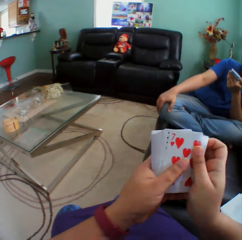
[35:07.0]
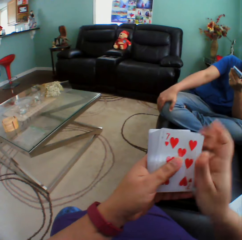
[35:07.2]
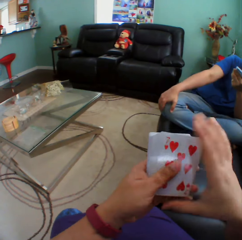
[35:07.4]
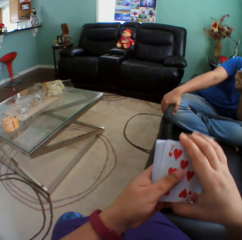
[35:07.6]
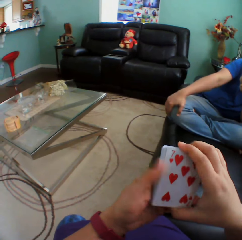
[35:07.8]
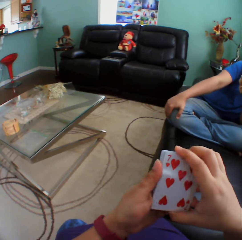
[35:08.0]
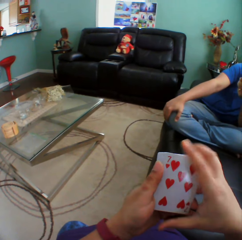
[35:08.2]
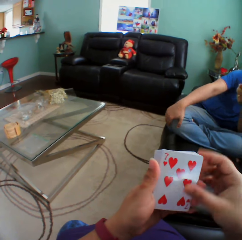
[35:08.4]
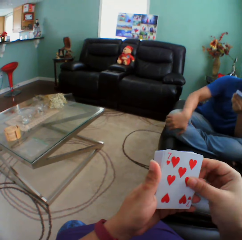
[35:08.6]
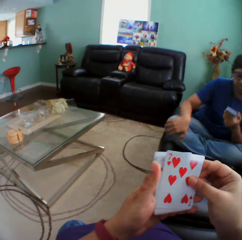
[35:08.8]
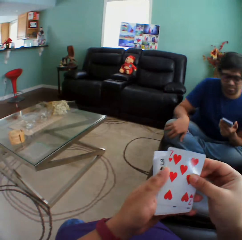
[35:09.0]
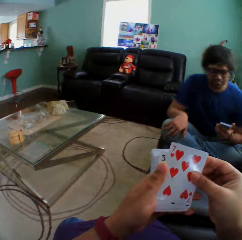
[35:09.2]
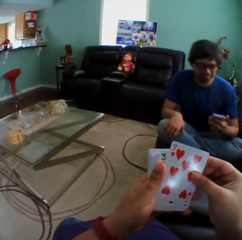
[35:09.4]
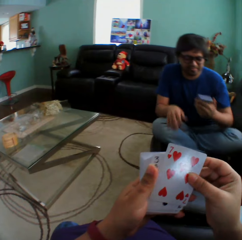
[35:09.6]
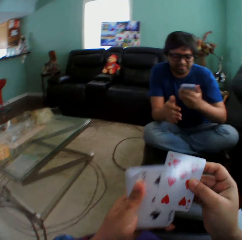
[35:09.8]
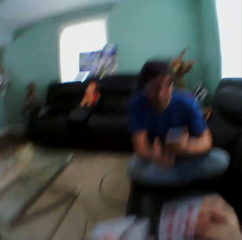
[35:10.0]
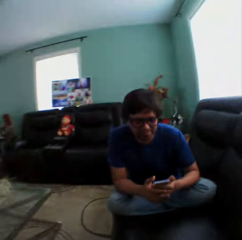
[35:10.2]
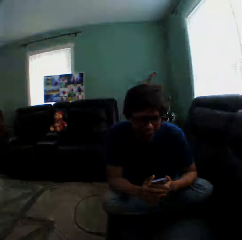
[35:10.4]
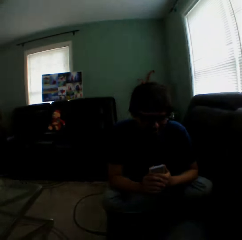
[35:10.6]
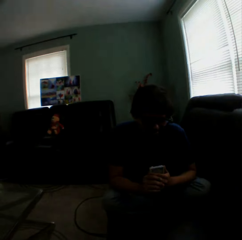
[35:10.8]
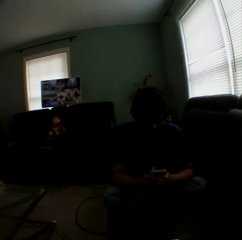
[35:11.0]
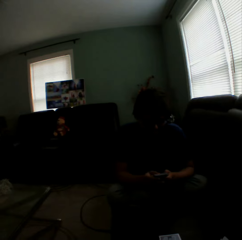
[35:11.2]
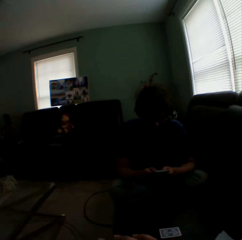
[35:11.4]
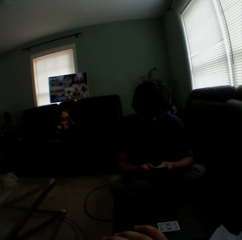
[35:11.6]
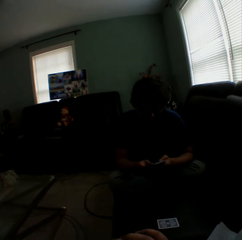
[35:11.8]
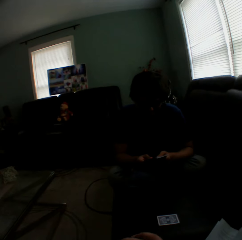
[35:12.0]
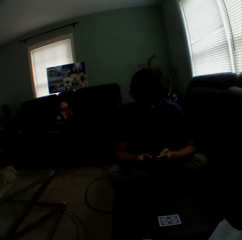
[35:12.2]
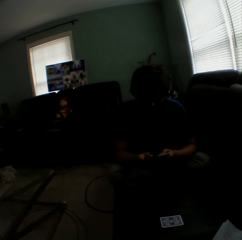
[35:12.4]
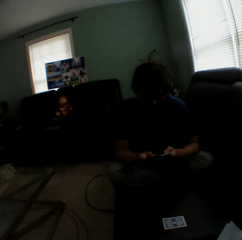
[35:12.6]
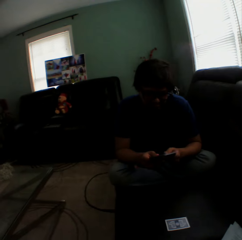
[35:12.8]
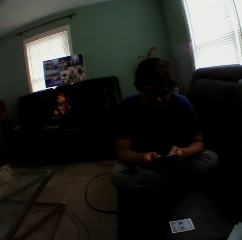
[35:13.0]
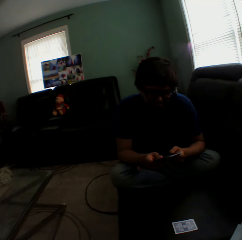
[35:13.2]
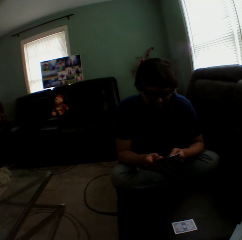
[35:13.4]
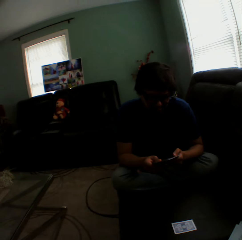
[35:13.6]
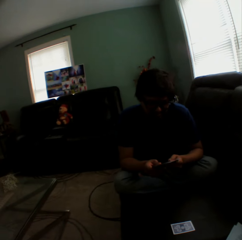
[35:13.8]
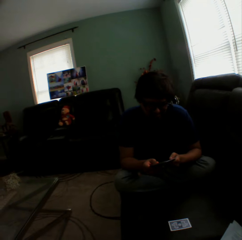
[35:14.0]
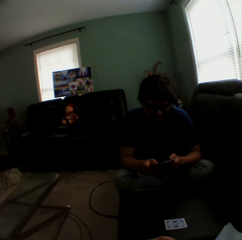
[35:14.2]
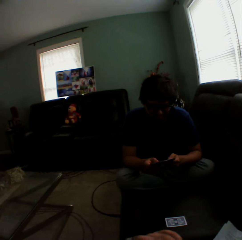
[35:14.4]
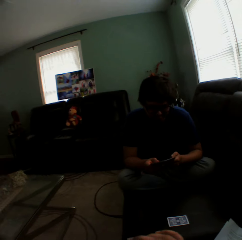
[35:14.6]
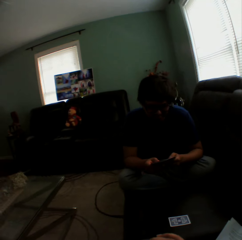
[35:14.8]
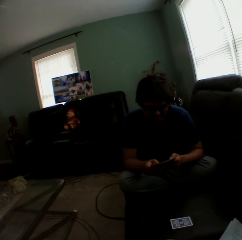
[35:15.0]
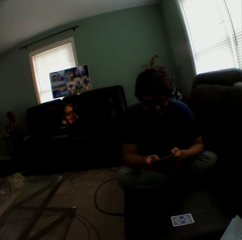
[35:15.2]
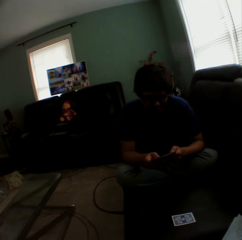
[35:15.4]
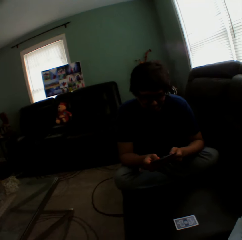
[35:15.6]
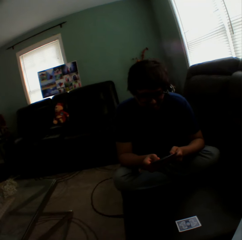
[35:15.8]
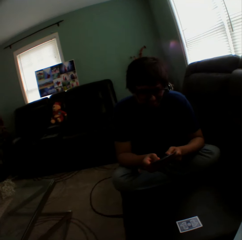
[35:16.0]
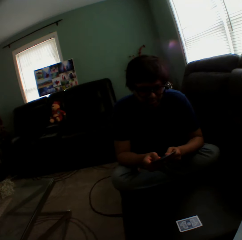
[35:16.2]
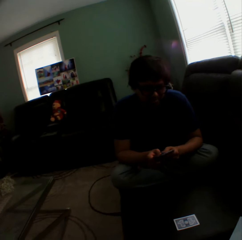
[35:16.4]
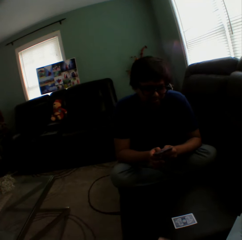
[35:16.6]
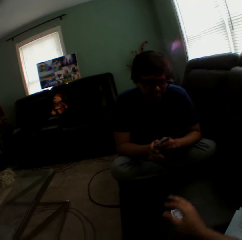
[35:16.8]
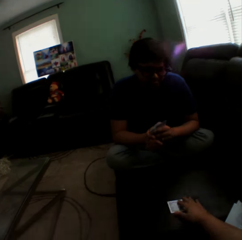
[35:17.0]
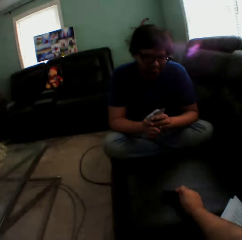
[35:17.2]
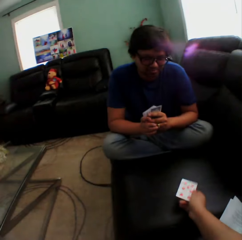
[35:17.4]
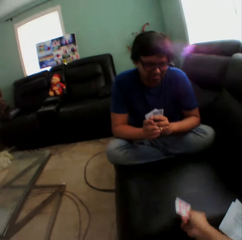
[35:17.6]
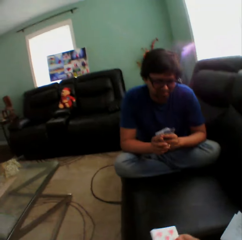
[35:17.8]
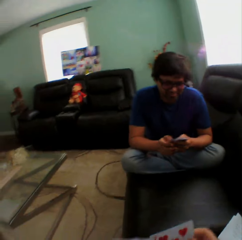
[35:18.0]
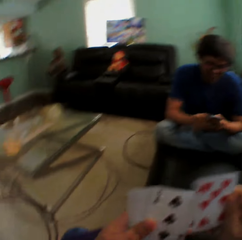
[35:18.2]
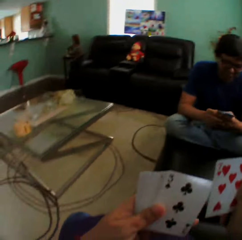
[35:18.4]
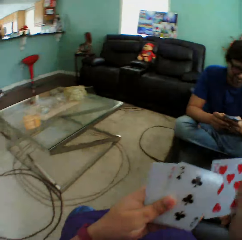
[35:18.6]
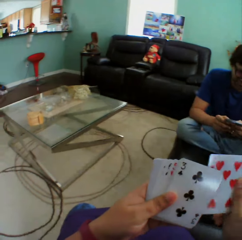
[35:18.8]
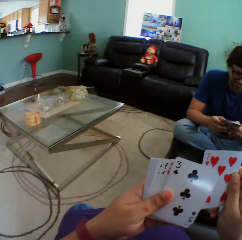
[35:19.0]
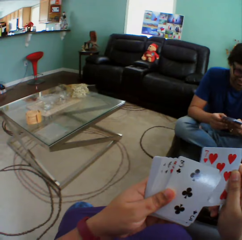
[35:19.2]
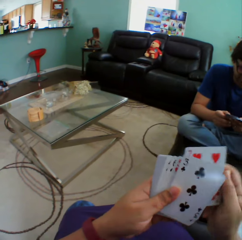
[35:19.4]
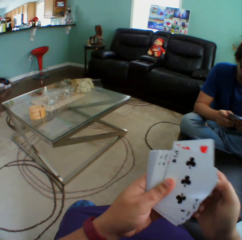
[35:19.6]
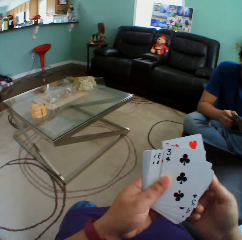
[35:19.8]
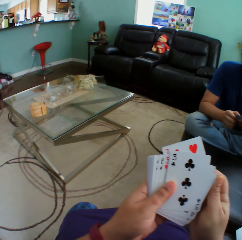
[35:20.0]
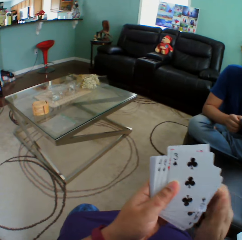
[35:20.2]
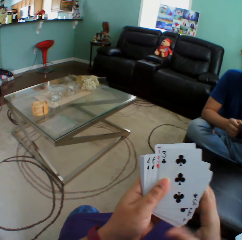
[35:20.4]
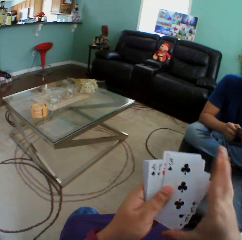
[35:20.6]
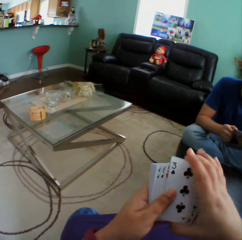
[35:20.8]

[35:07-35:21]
The person touches the knee. The camera wearer holds playing cards. The person straightens the body on a couch. The camera wearer turns to the side and puts a card on the couch. The person holds playing cards and arranges cards in a hand. The camera wearer turns to the side, turns a card on the couch, holds a playing card on the couch, turns to the side, and inserts a card in a pile of cards.

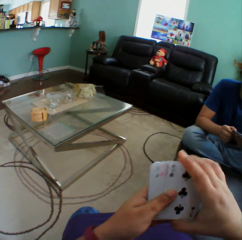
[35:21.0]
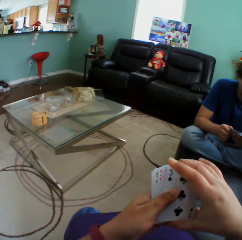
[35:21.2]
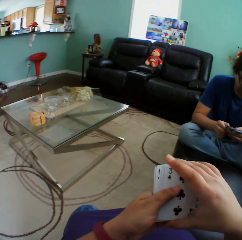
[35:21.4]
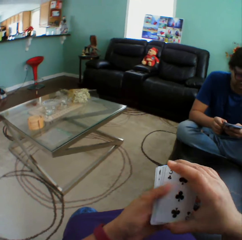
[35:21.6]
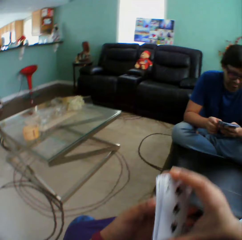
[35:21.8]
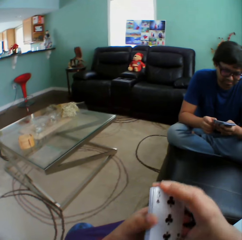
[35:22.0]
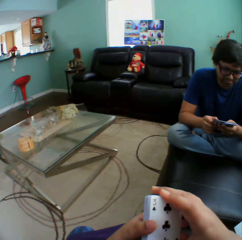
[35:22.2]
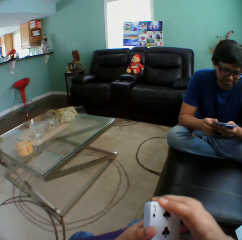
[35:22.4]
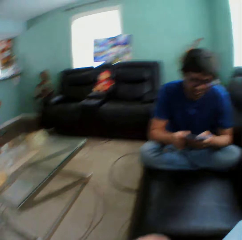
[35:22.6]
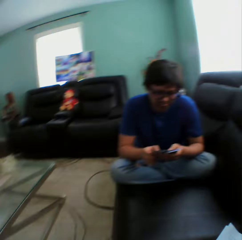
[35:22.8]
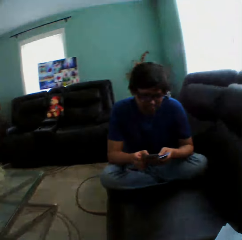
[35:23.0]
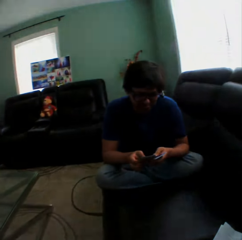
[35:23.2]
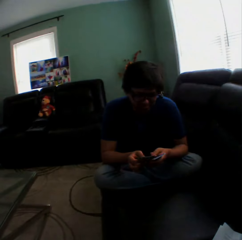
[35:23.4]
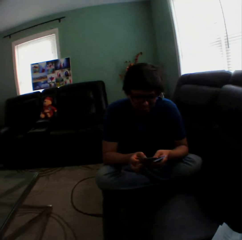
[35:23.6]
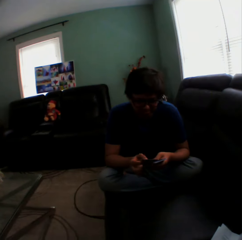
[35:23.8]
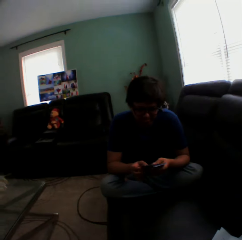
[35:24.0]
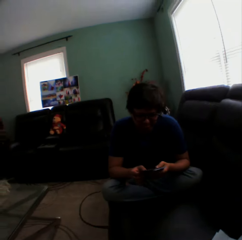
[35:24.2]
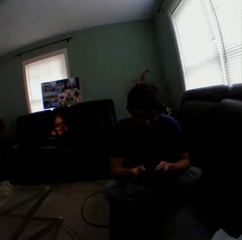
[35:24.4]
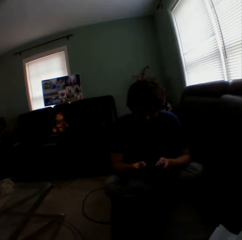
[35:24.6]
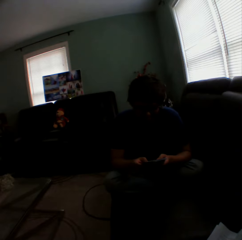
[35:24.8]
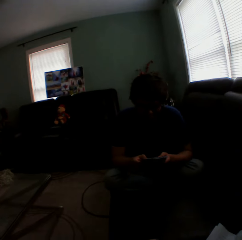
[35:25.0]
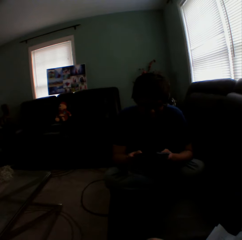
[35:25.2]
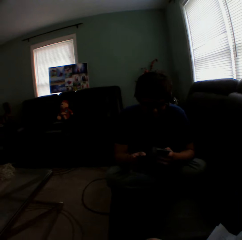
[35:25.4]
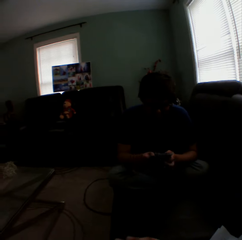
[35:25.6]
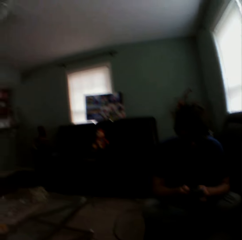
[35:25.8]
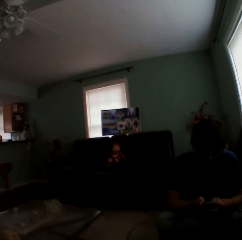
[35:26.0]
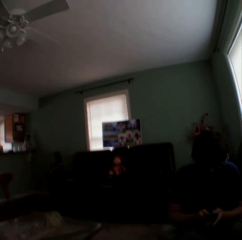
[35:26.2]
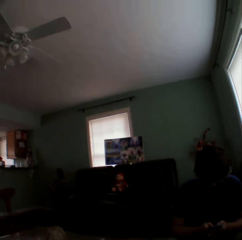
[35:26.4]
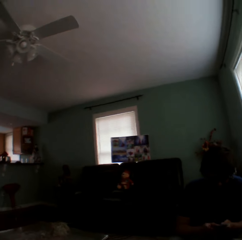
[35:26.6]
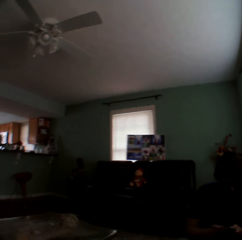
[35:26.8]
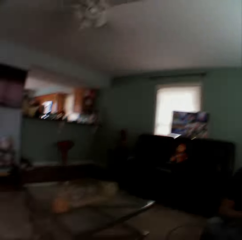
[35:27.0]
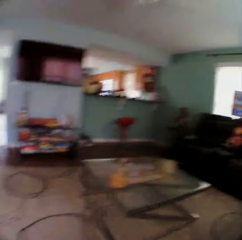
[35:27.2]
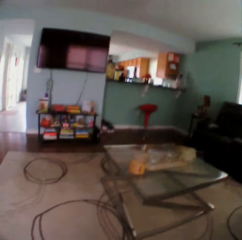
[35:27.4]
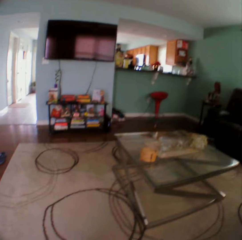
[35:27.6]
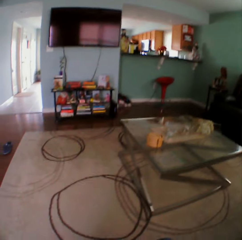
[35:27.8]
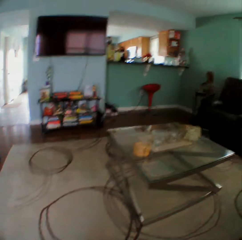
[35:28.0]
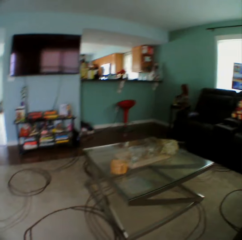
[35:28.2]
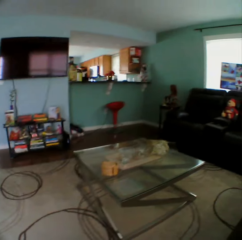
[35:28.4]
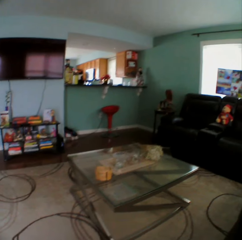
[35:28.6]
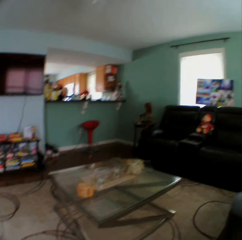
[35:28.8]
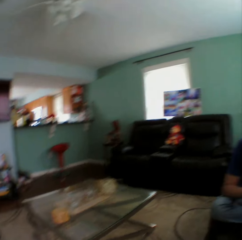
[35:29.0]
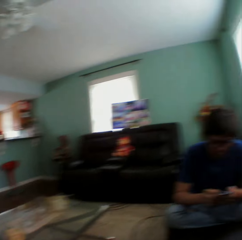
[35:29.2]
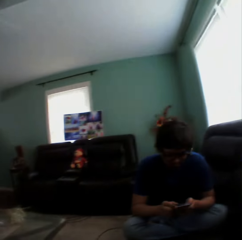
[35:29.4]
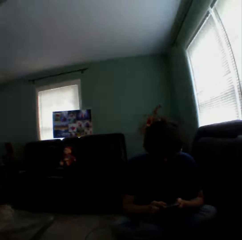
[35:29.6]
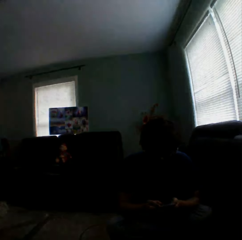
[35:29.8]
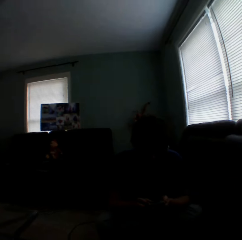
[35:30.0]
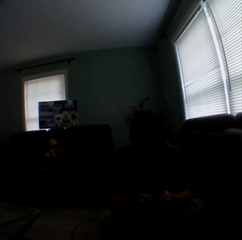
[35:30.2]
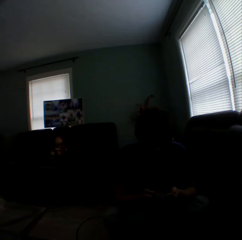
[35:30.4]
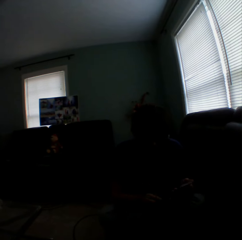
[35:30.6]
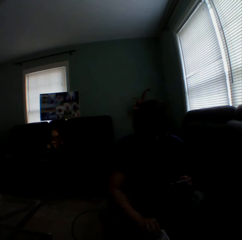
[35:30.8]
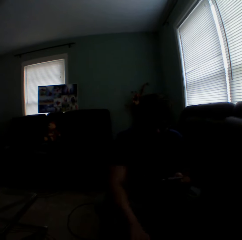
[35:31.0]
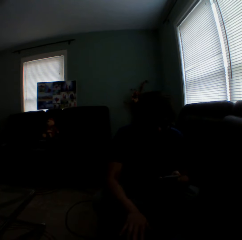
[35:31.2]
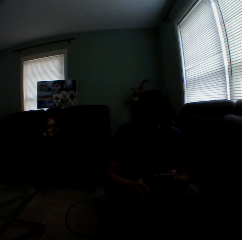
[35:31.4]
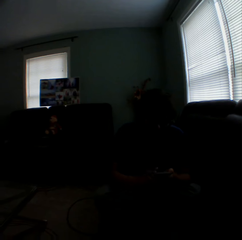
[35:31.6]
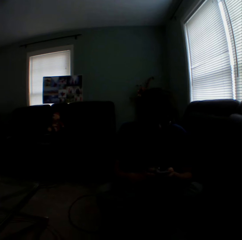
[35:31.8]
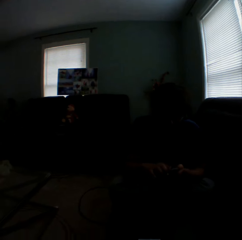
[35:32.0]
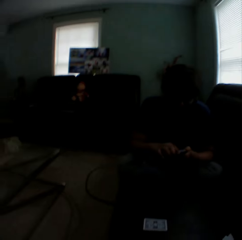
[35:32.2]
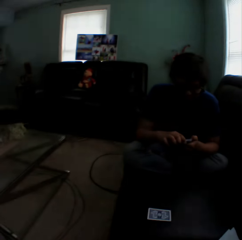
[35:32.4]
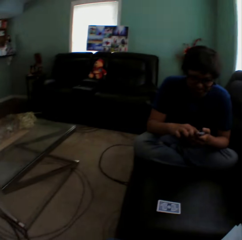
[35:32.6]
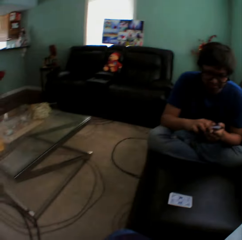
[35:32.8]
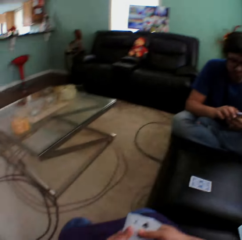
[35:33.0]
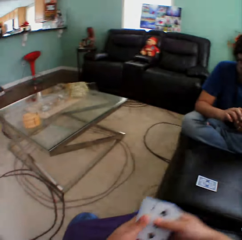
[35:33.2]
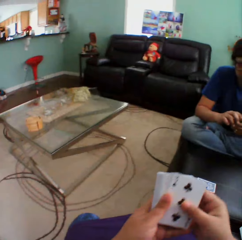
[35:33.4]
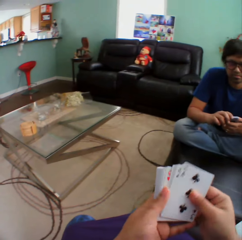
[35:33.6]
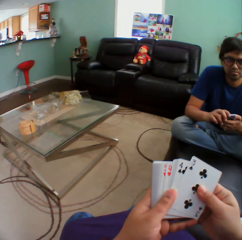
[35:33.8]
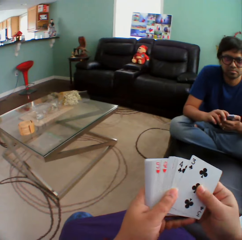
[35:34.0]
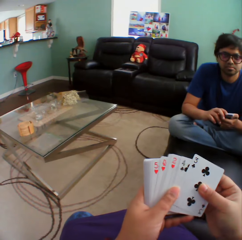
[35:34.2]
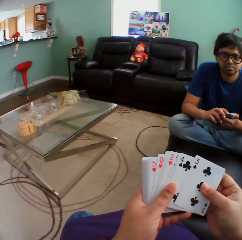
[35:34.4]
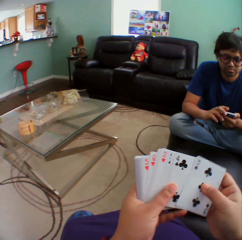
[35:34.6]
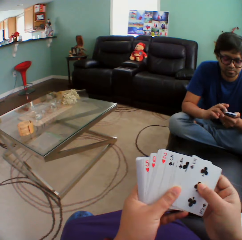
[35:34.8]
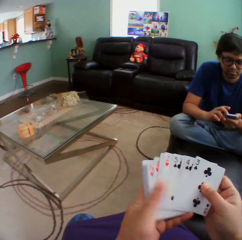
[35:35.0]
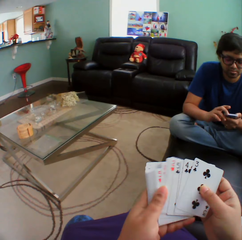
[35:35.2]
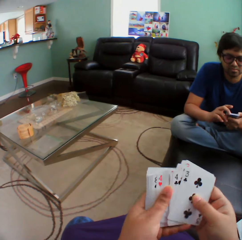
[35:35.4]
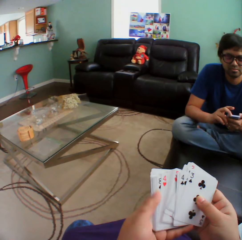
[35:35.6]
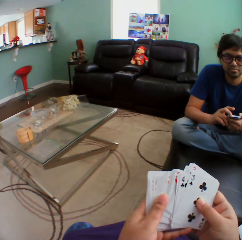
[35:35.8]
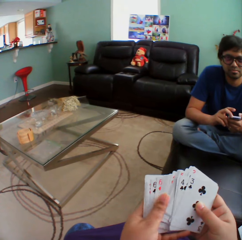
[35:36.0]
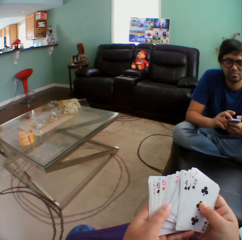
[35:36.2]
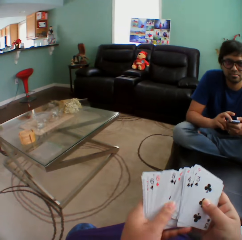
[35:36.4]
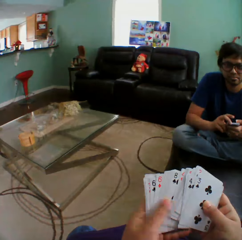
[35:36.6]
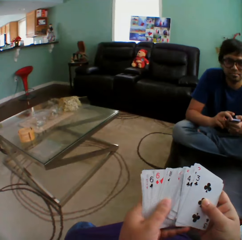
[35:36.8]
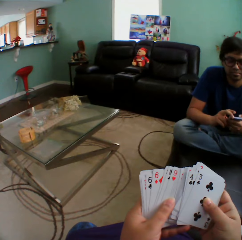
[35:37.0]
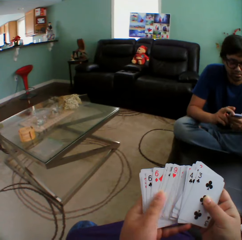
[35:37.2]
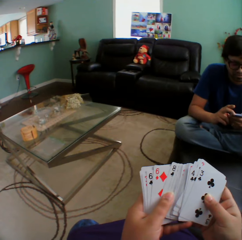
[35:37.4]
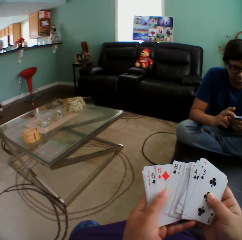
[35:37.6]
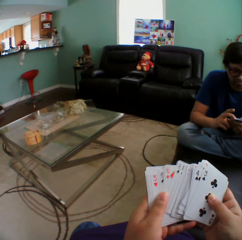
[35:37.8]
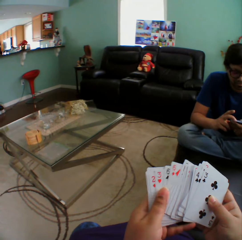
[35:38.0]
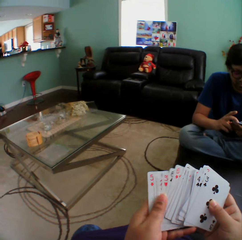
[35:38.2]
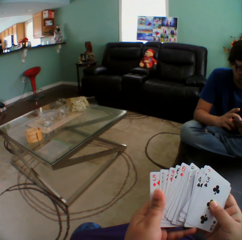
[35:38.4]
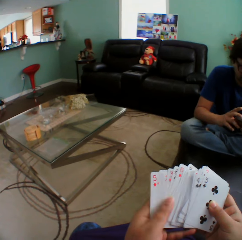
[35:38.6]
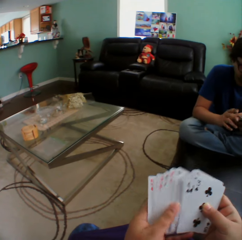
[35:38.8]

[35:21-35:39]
The camera wearer holds playing cards. A man holds playing cards. The camera wearer turns to the side. The man holds playing cards. The camera wearer turns to the side and looks around. The man holds playing cards and puts a card on a couch. The camera wearer turns to the side. The man arranges cards in a hand. The camera wearer holds playing cards and arranges cards in a hand. The man holds playing cards.
